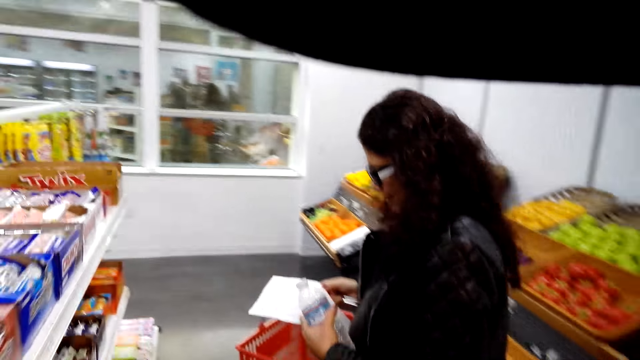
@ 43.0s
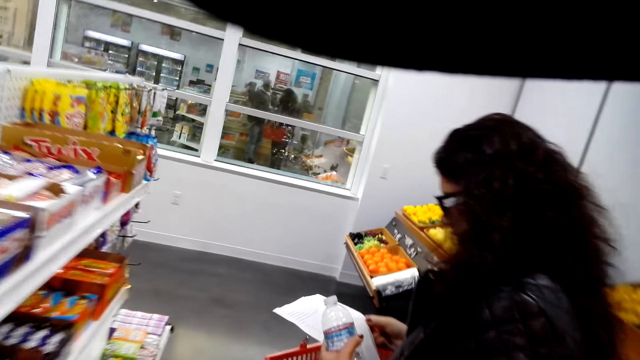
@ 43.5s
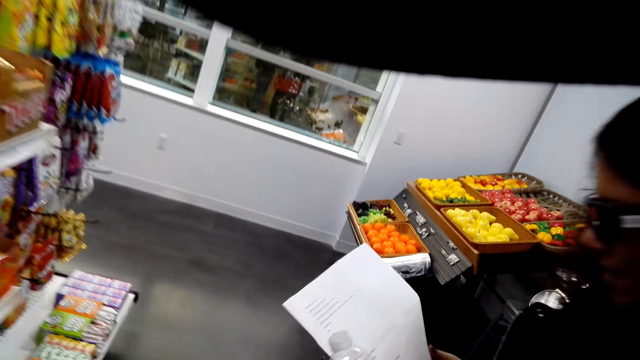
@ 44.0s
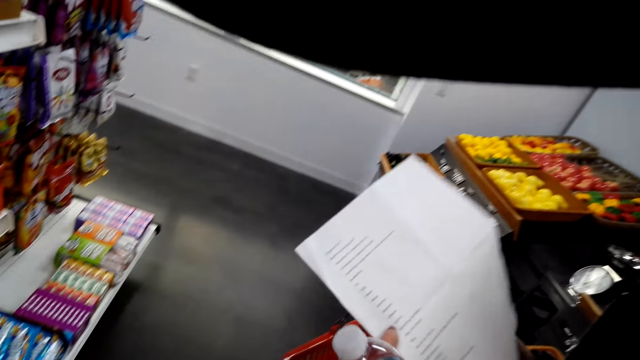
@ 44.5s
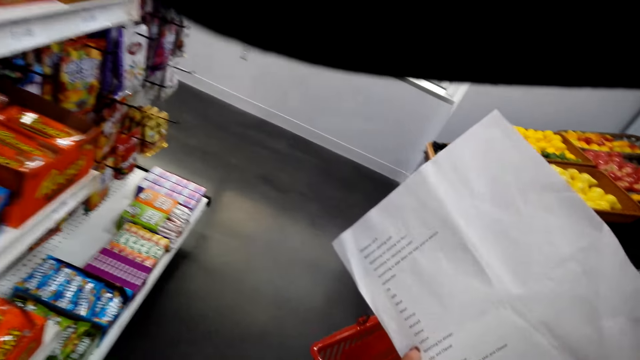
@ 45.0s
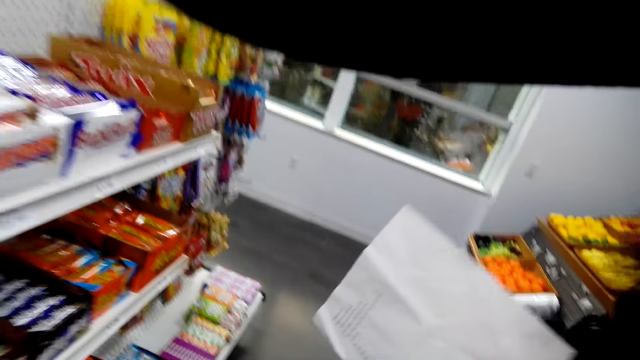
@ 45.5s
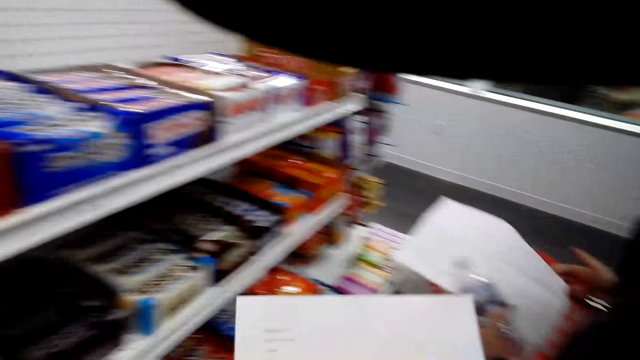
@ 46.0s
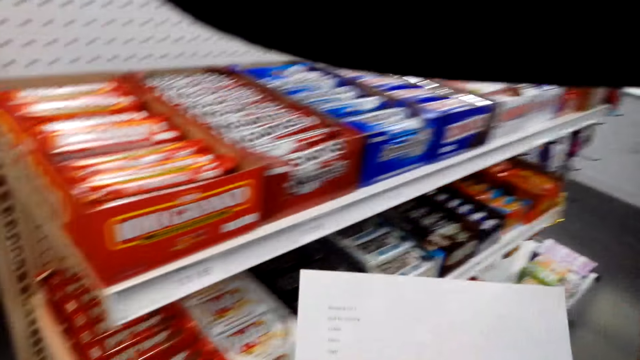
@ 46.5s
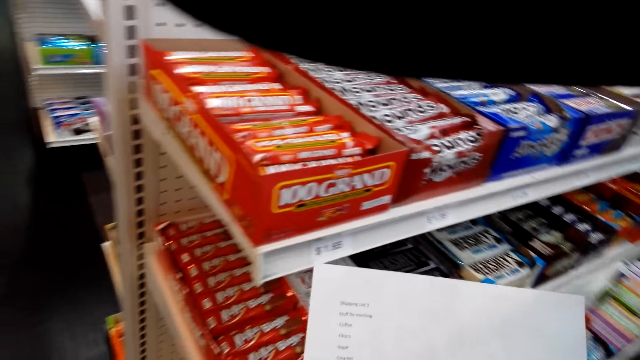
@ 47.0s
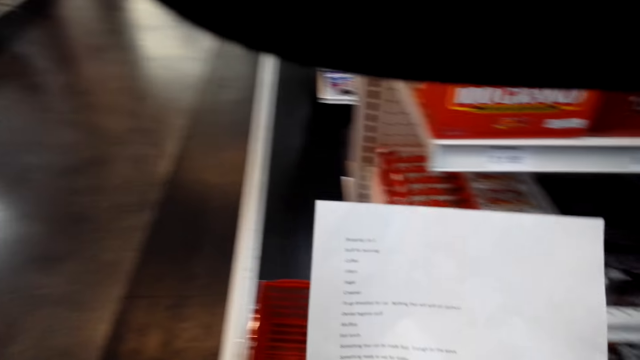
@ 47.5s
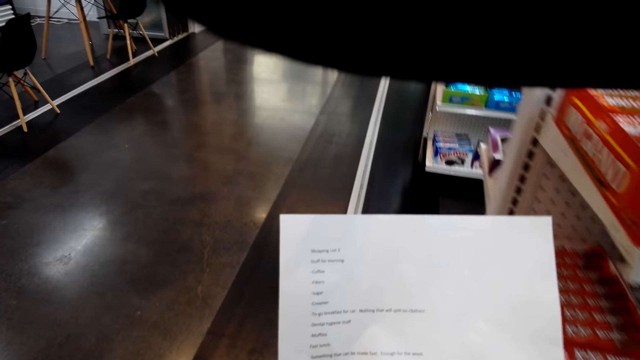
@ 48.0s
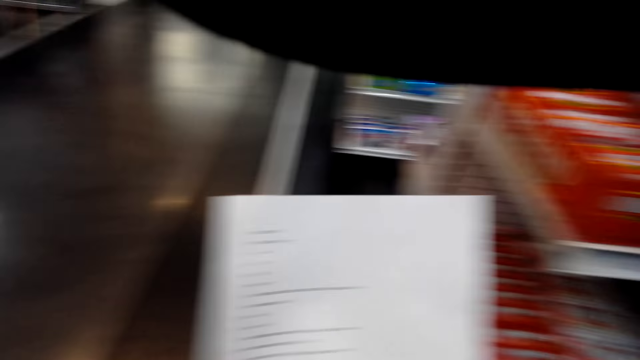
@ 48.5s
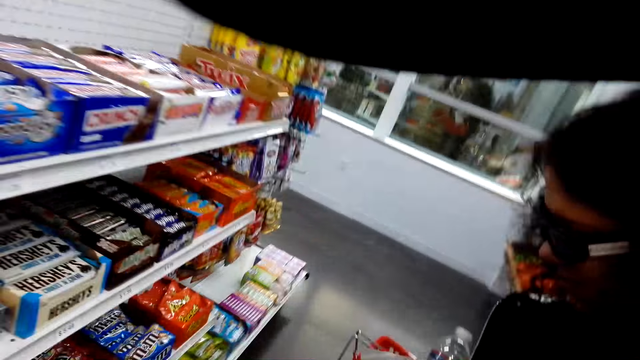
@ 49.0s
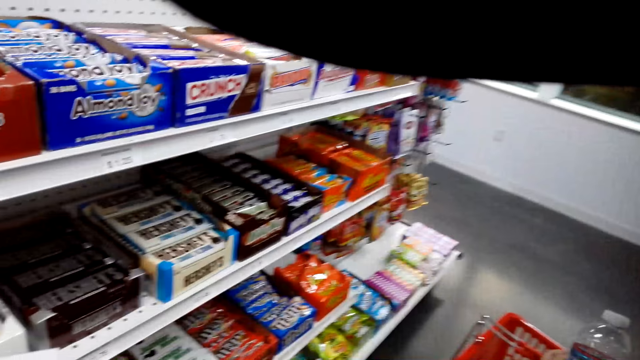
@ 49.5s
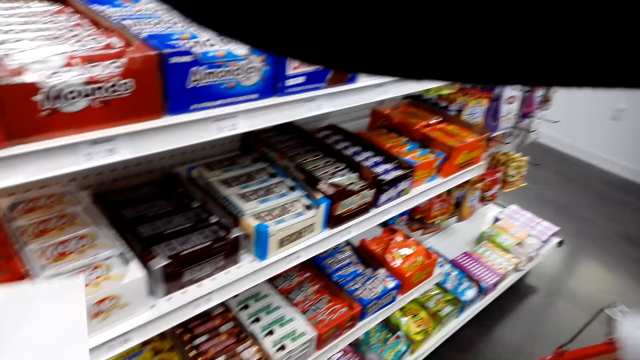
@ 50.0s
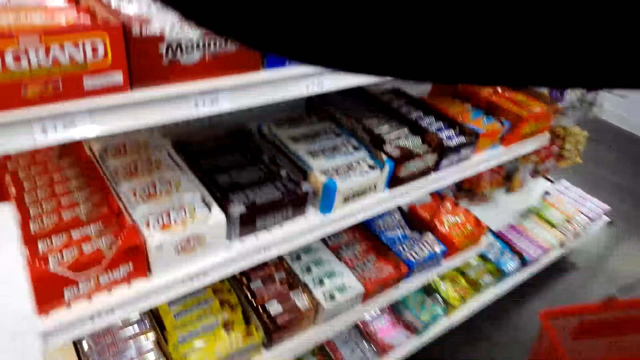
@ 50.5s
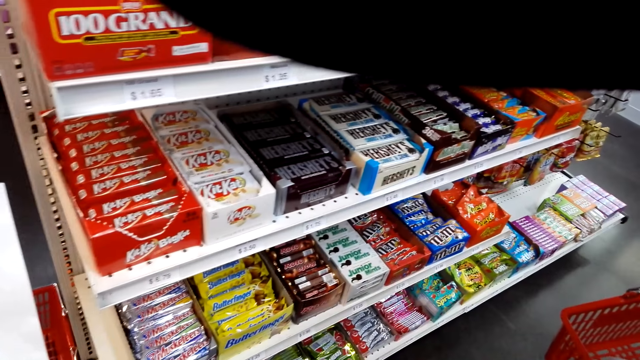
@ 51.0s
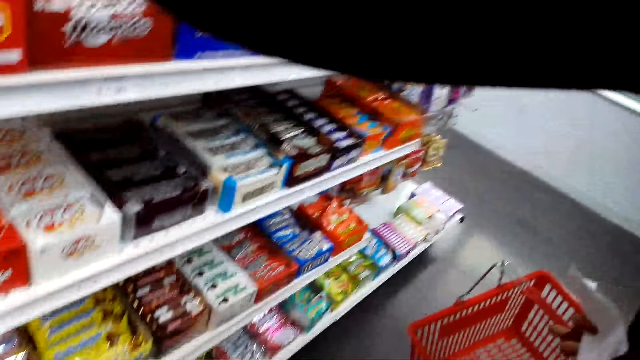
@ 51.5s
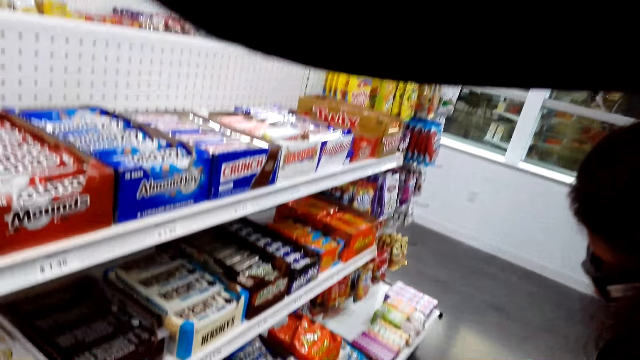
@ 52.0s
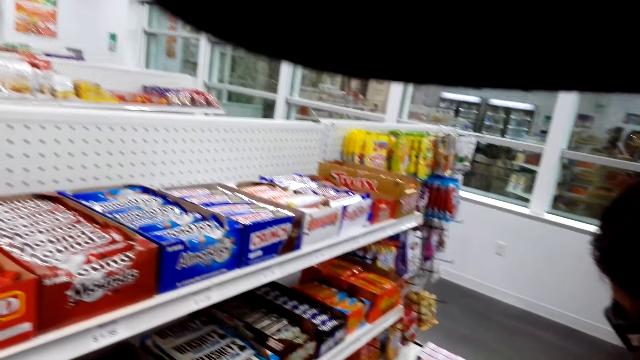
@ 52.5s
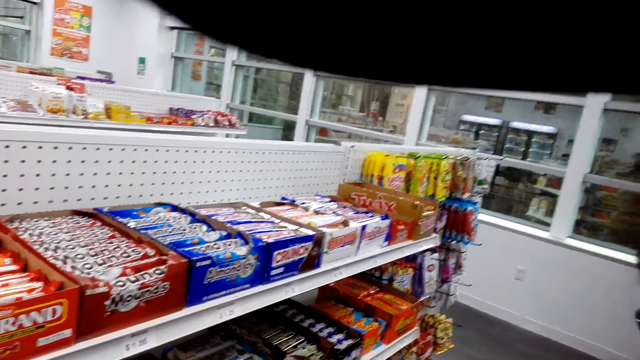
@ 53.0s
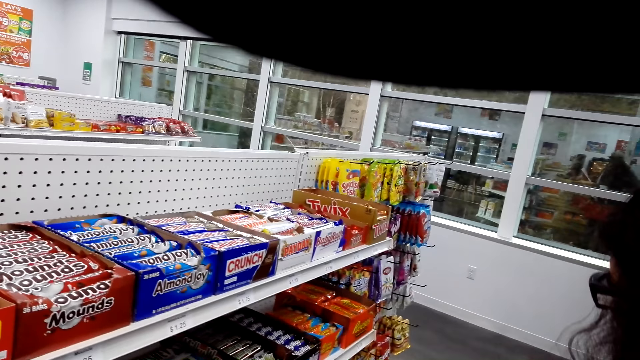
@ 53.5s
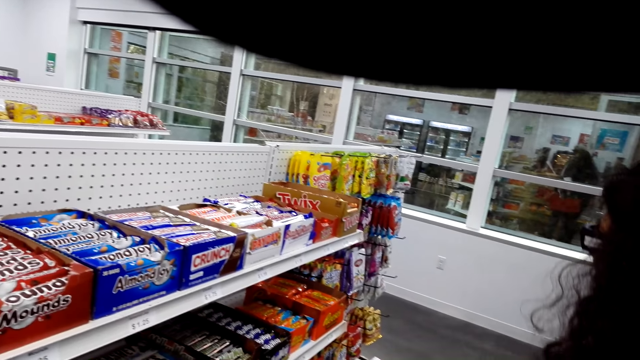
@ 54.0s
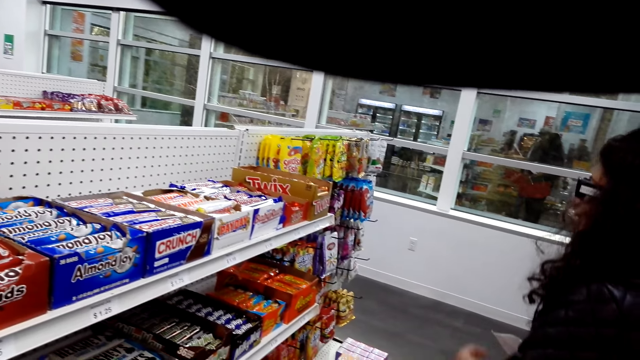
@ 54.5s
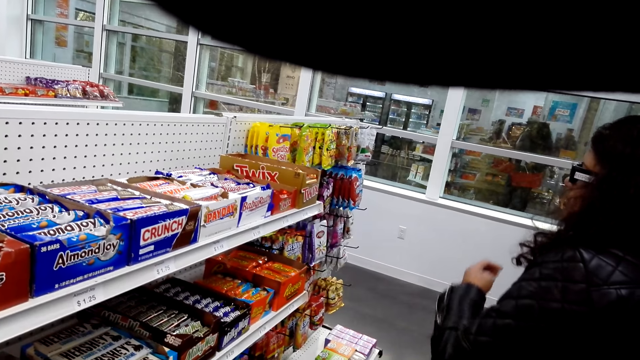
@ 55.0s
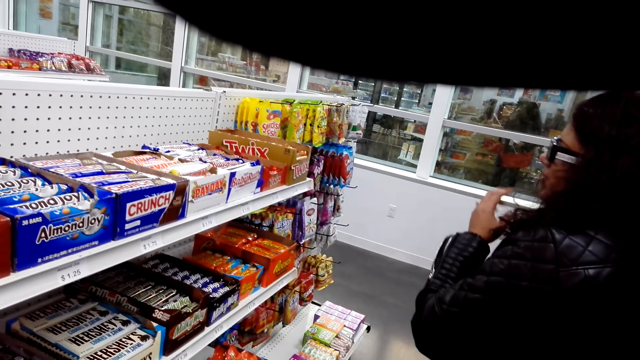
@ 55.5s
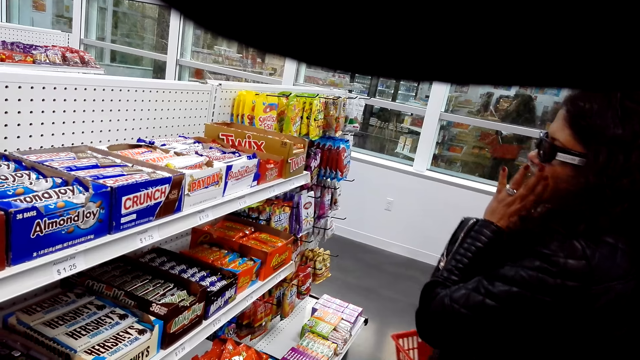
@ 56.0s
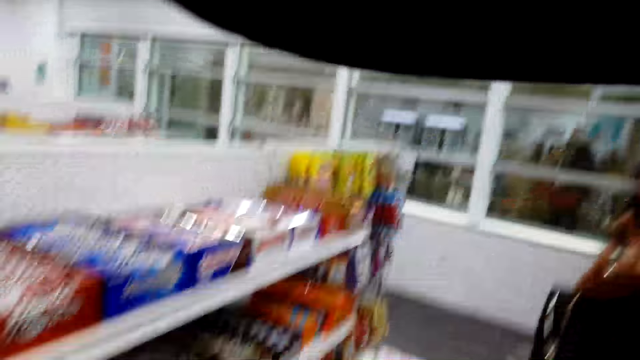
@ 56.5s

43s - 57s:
The camera wearer reads the shopping list and dialogues to a person. They look around the supermarket and dialogue to the person.

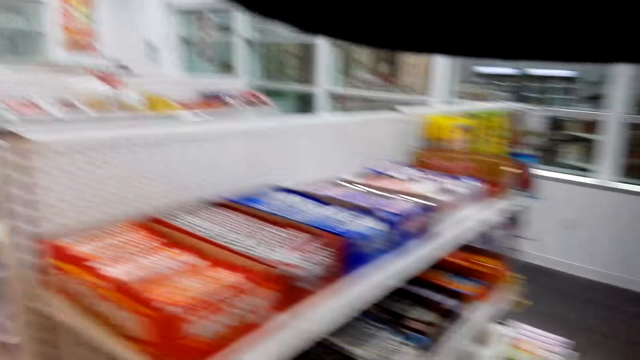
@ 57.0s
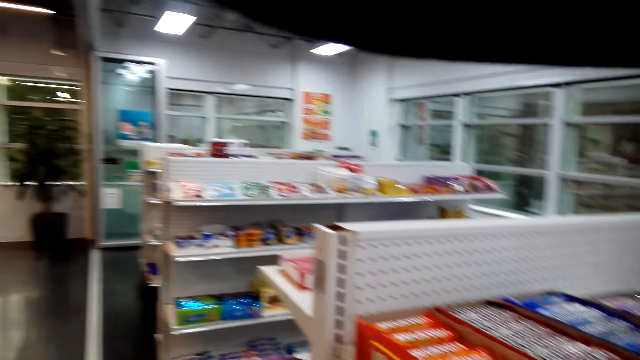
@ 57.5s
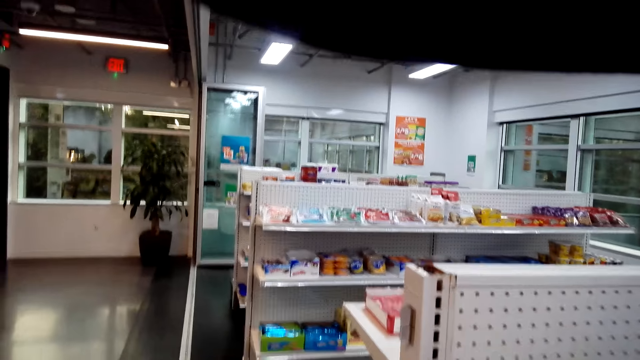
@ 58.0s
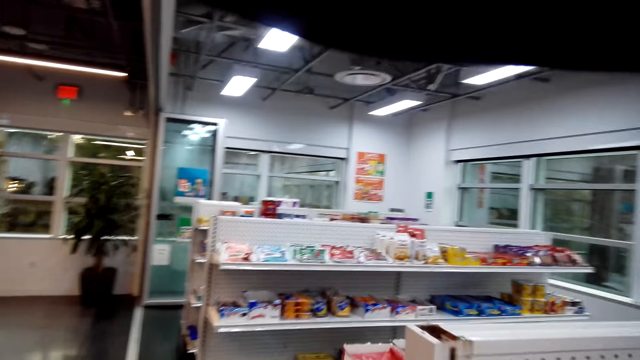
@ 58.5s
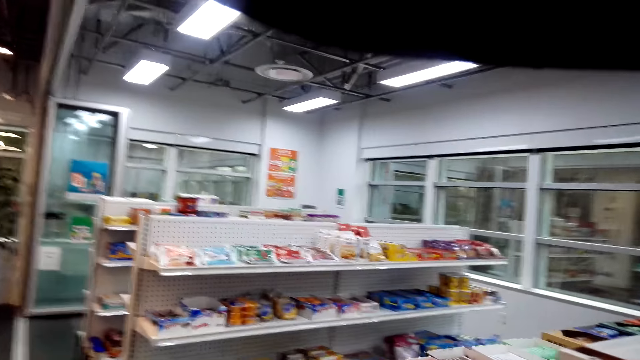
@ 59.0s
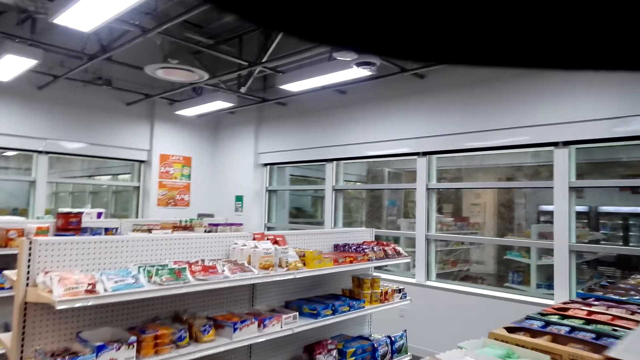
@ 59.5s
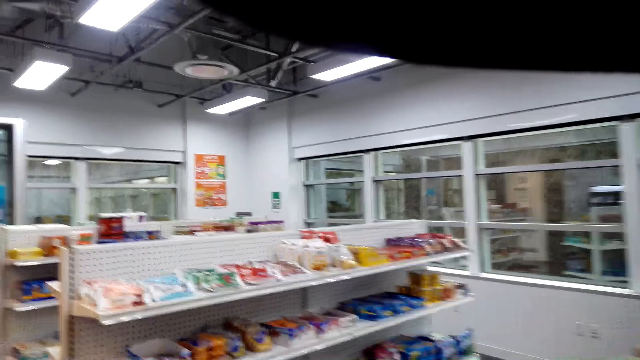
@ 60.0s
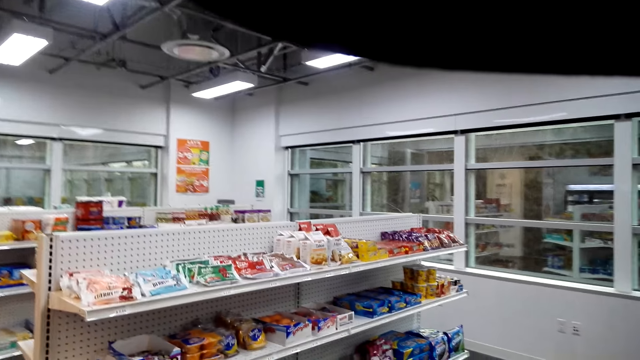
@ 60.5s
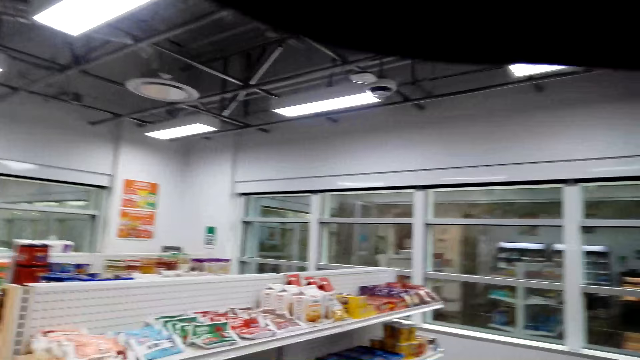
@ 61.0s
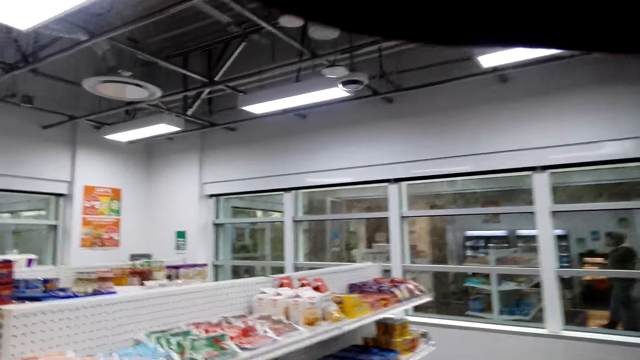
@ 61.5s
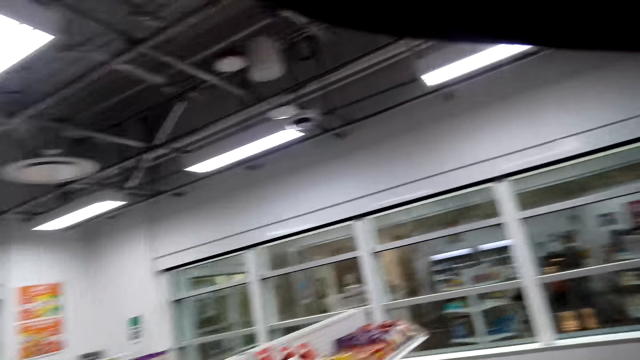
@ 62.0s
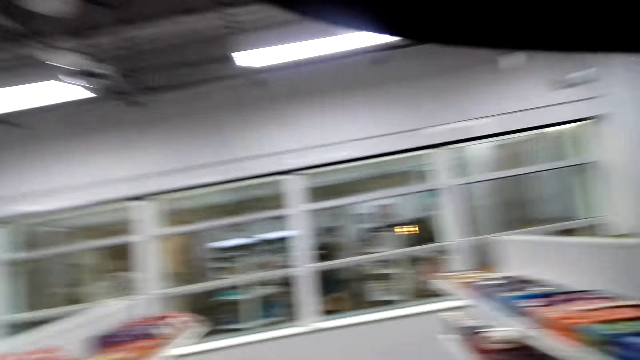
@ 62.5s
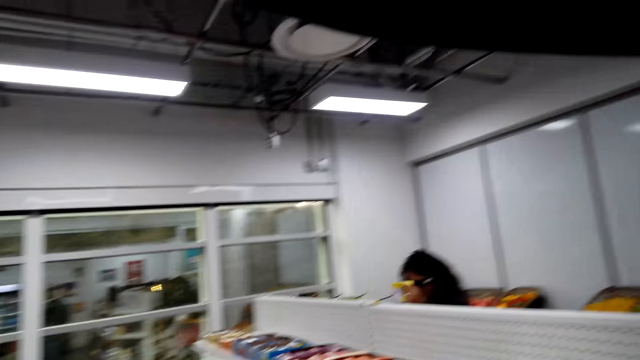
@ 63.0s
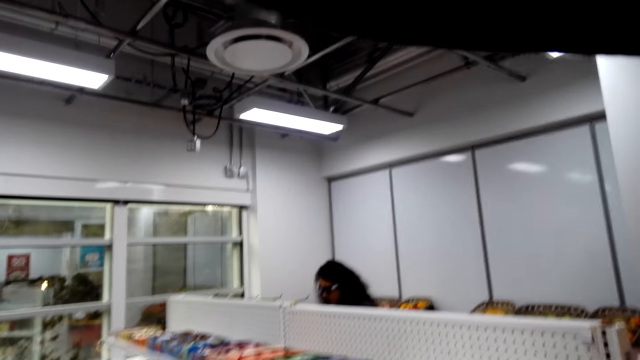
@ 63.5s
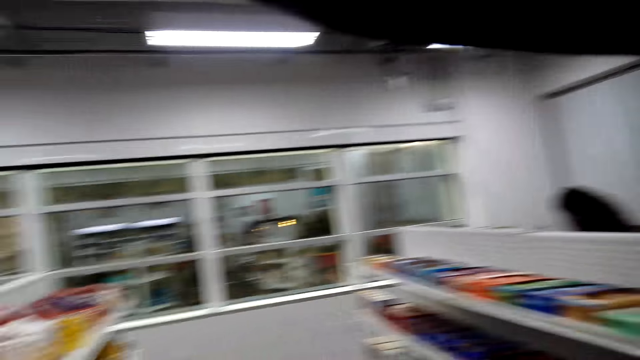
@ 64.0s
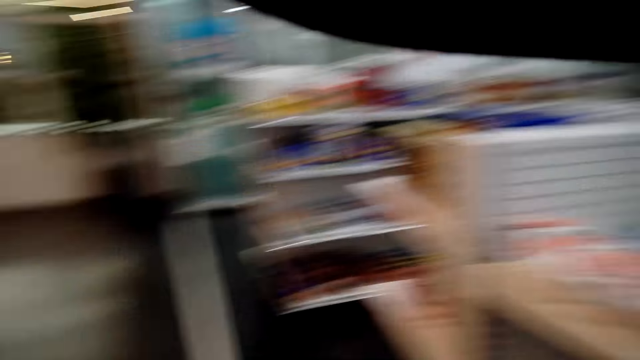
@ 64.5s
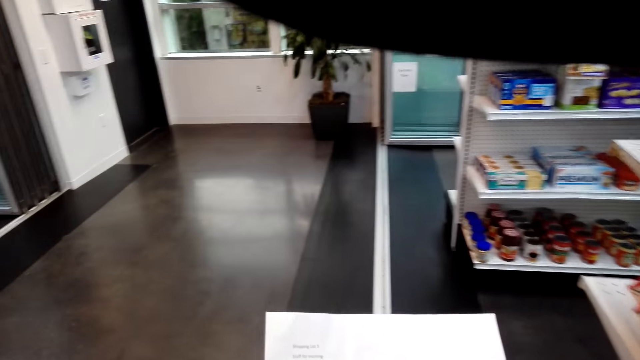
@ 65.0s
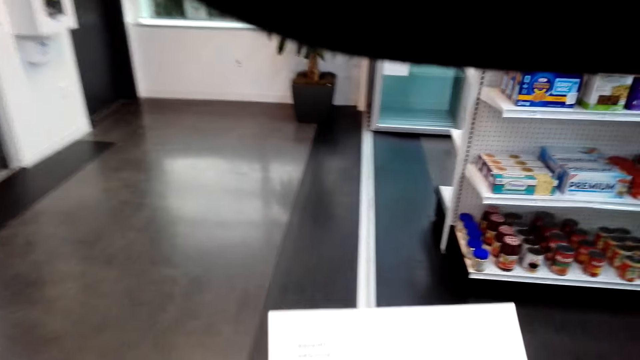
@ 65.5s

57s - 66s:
The camera wearer walks around the supermarket and dialogues to a person.
